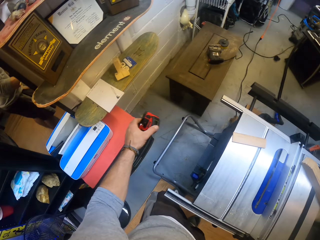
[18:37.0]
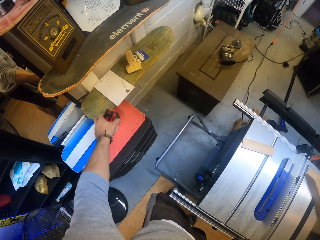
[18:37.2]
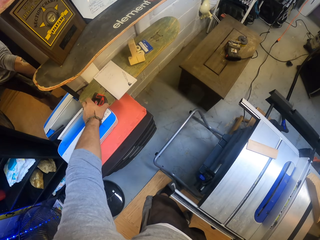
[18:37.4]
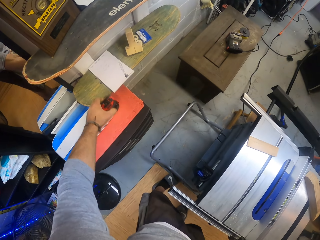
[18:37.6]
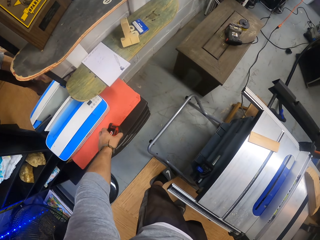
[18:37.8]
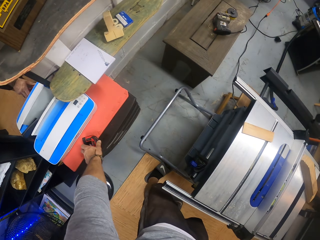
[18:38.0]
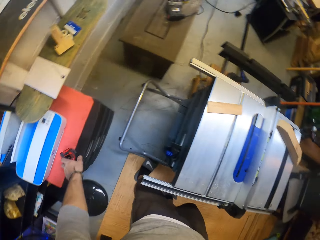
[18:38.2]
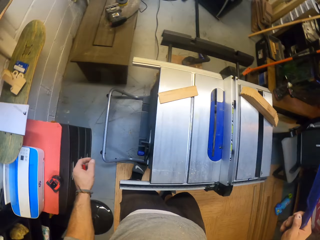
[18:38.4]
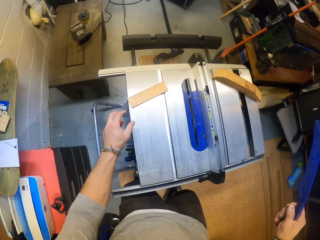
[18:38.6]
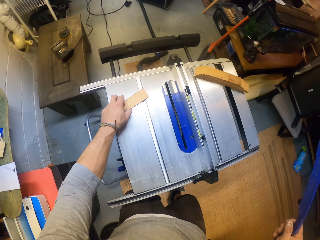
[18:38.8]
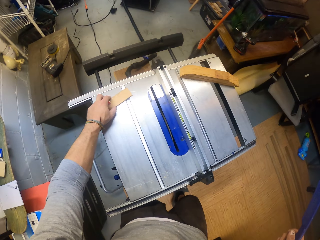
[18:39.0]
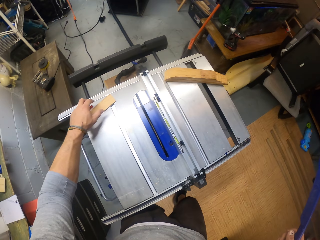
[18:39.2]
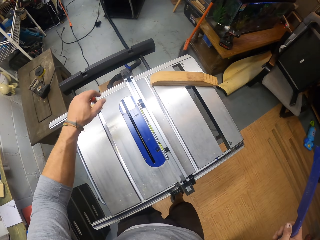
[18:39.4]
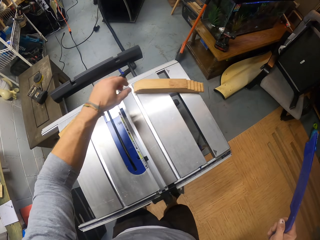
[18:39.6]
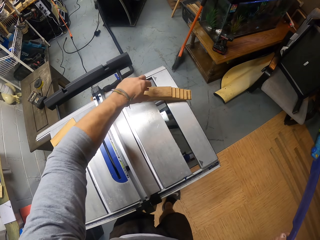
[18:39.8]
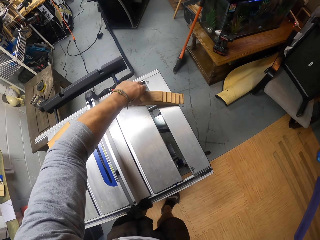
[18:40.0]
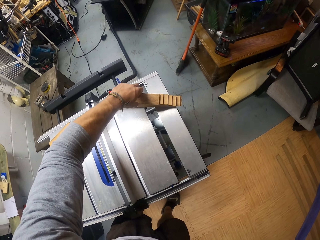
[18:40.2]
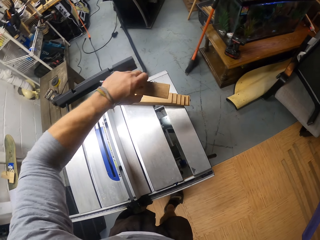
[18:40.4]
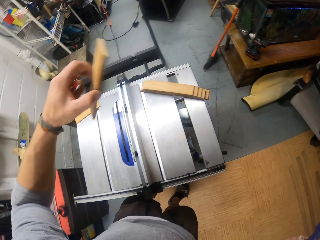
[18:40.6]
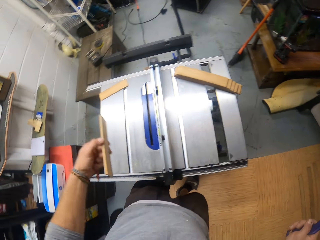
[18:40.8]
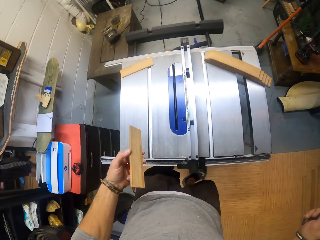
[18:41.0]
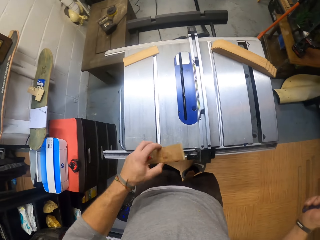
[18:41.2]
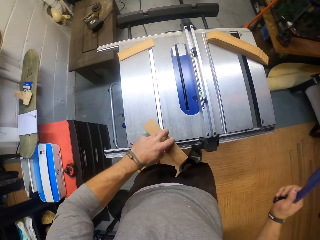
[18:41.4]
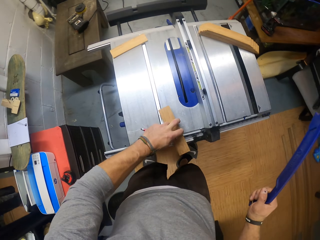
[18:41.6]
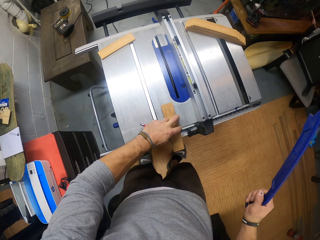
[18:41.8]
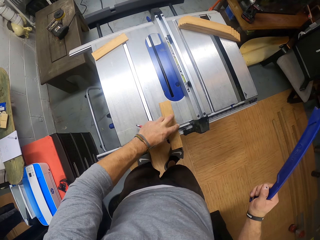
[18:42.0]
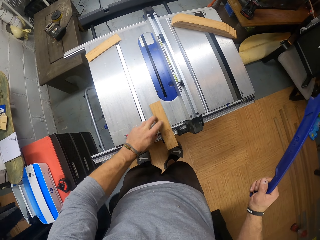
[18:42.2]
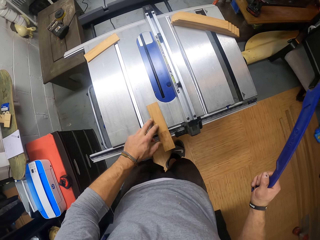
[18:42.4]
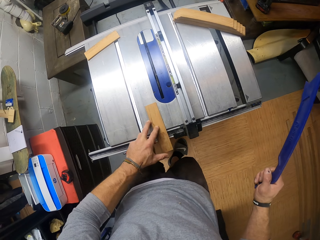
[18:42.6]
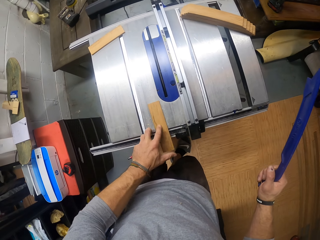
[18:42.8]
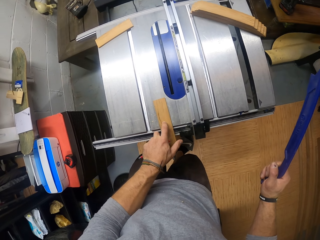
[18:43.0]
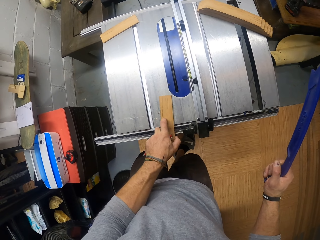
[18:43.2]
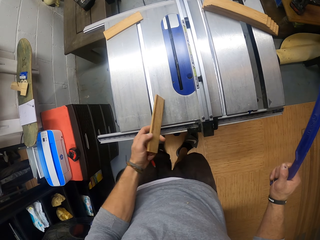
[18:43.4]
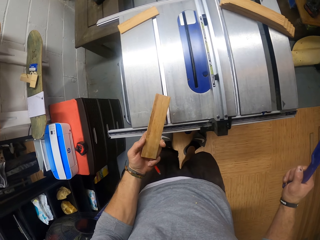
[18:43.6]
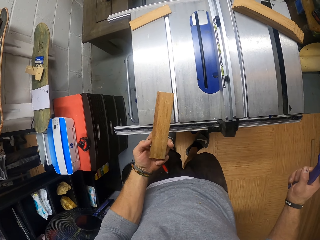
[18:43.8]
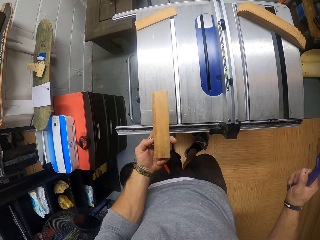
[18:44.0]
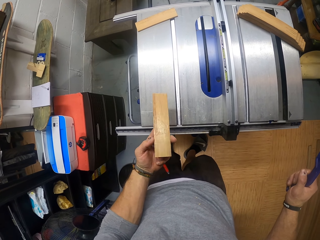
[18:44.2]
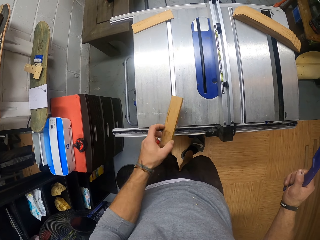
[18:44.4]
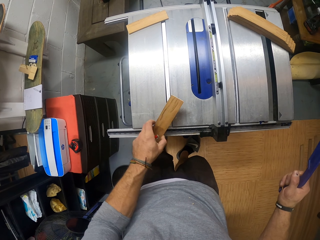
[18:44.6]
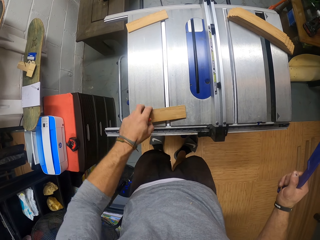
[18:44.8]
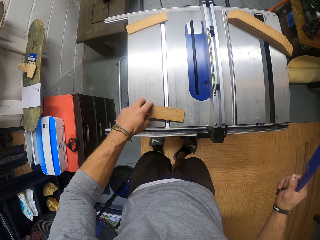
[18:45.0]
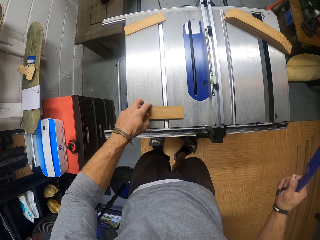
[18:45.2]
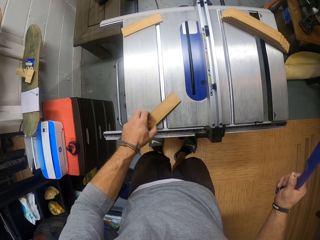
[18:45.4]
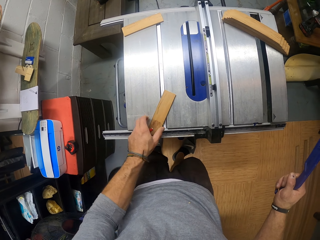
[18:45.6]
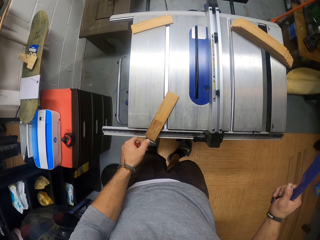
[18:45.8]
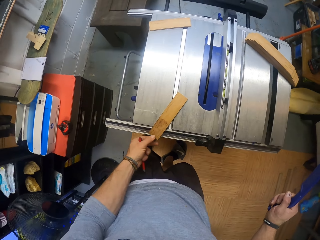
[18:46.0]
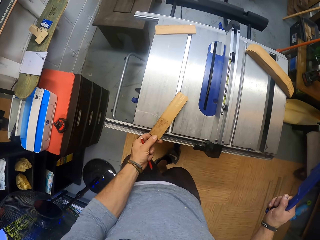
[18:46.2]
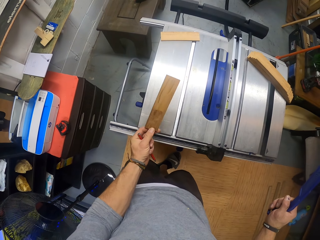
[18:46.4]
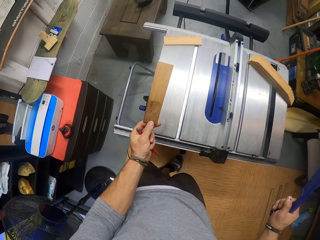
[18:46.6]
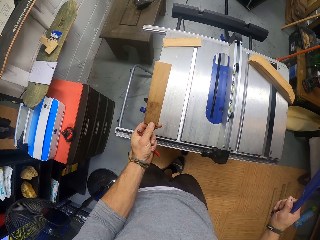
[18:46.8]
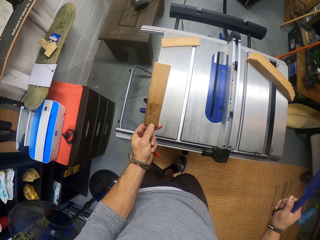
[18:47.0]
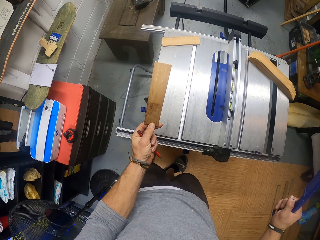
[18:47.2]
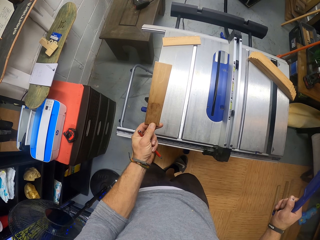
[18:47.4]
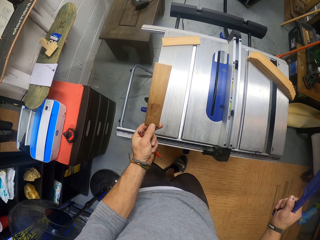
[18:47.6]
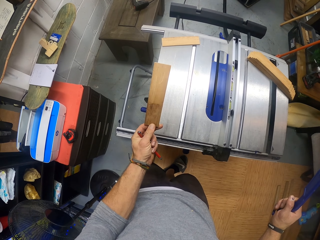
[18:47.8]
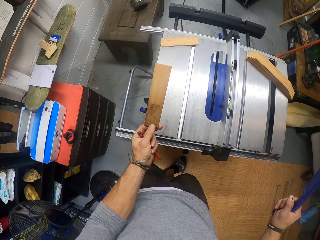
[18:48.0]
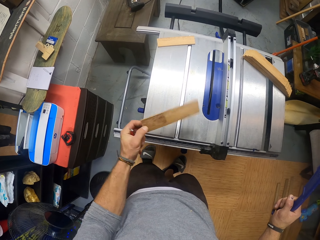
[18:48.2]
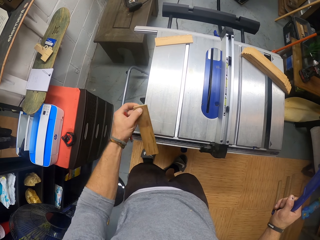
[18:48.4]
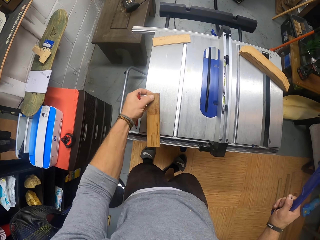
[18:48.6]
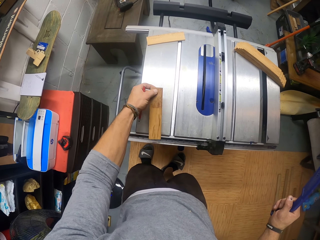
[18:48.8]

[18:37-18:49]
The camera wearer drops the tape measure on a cabinet with his left hand. He slides the piece of wood to the side on the wood planer machine with his left hand. He picks up a piece of wood from the wood planer machine with his left hand. He places the piece of wood on the wood planer machine with his left hand. He picks up the piece of wood from the wood planer machine with his left hand. He checks the wood. He places the piece of wood on the wood planer machine with his left hand. He turns the piece of wood on the wood planer machine with his left hand. He picks up the piece of wood from the wood planer machine with his left hand. He checks the wood.

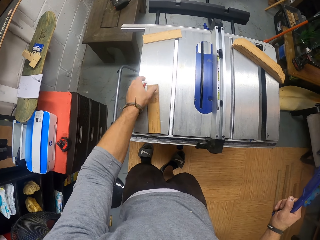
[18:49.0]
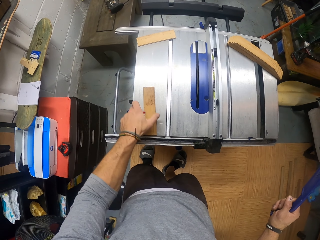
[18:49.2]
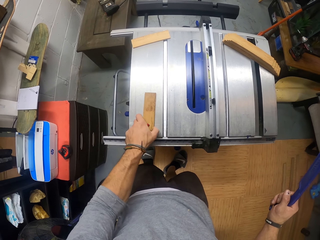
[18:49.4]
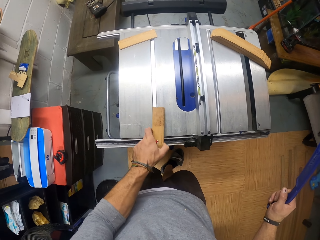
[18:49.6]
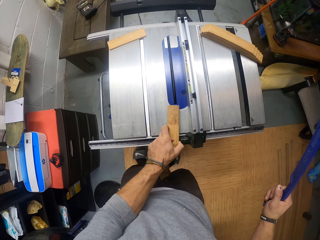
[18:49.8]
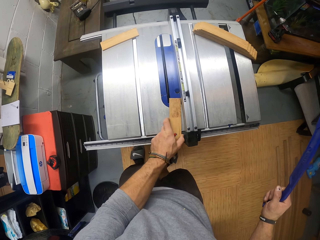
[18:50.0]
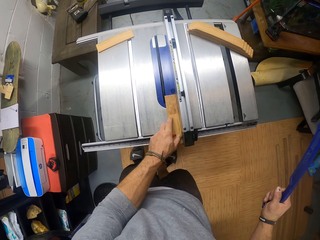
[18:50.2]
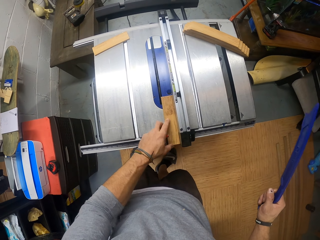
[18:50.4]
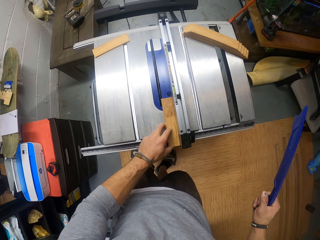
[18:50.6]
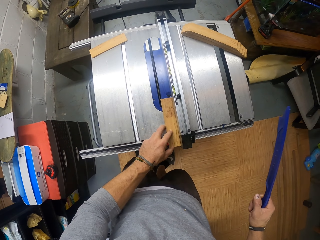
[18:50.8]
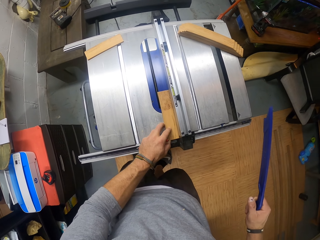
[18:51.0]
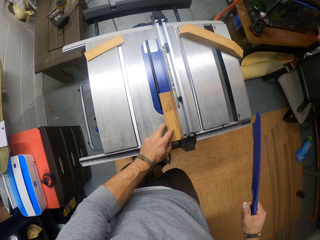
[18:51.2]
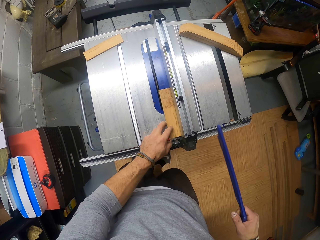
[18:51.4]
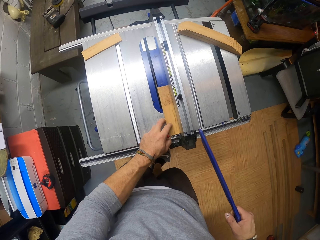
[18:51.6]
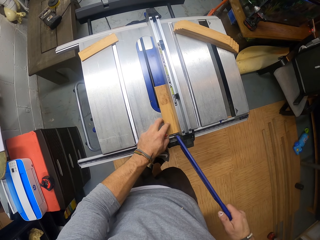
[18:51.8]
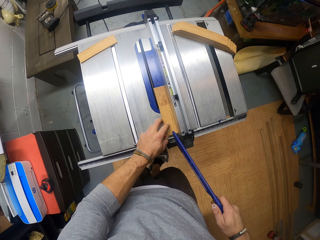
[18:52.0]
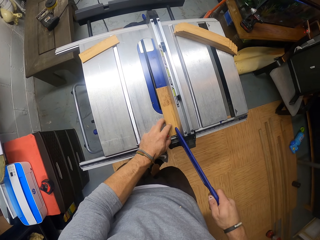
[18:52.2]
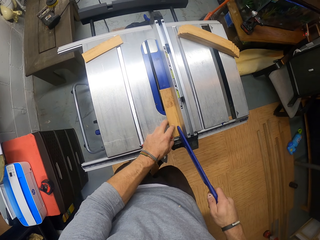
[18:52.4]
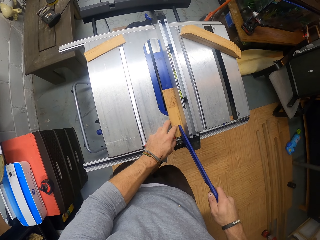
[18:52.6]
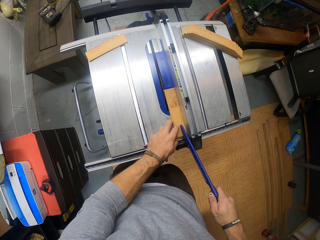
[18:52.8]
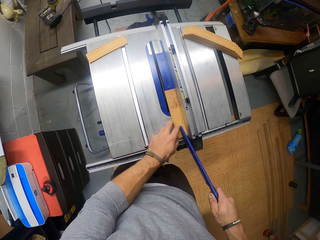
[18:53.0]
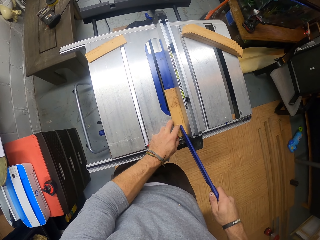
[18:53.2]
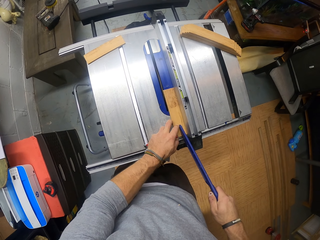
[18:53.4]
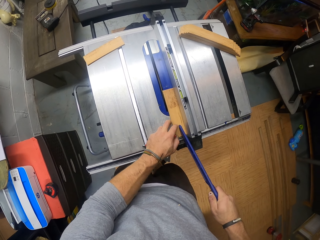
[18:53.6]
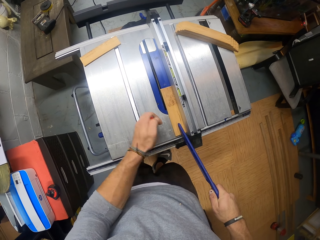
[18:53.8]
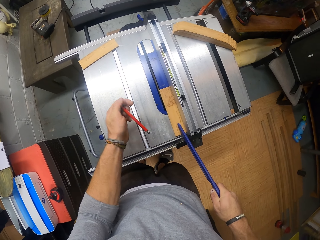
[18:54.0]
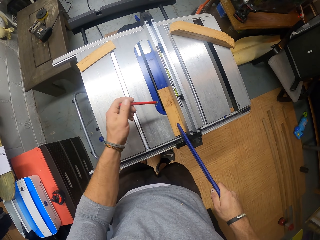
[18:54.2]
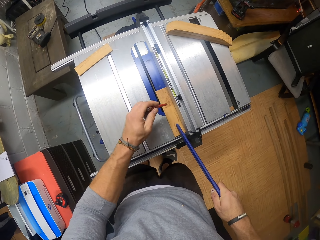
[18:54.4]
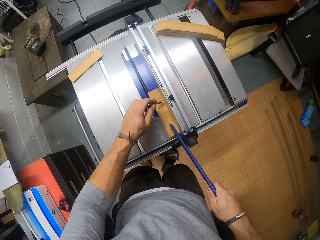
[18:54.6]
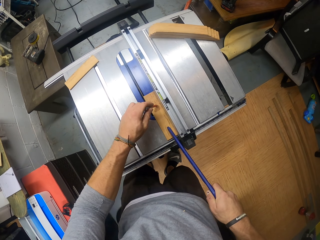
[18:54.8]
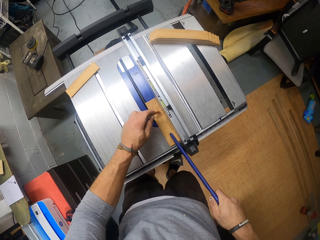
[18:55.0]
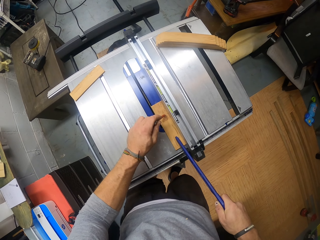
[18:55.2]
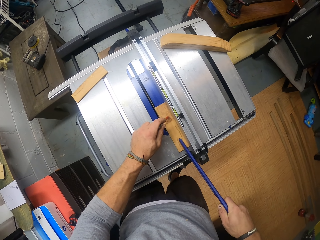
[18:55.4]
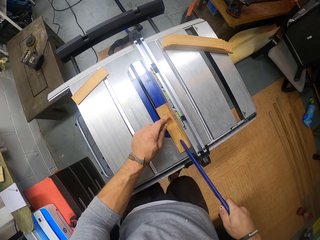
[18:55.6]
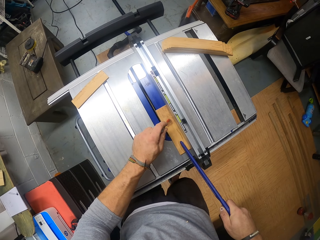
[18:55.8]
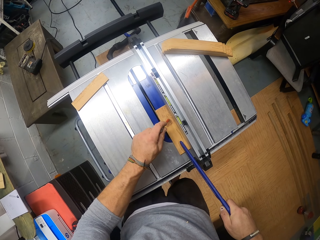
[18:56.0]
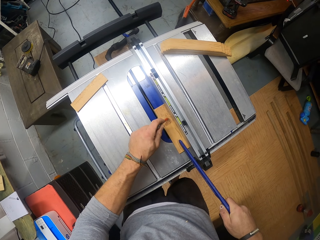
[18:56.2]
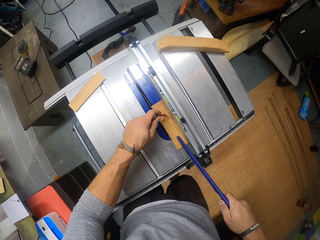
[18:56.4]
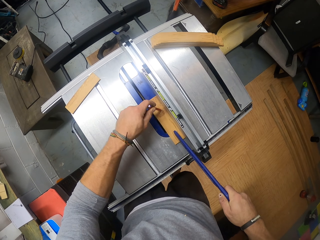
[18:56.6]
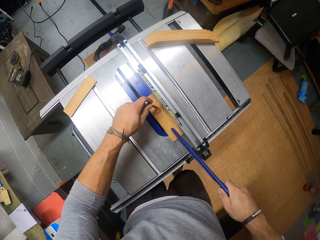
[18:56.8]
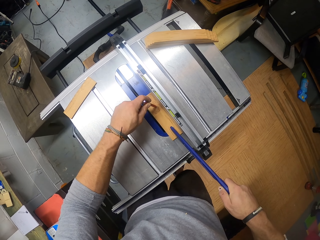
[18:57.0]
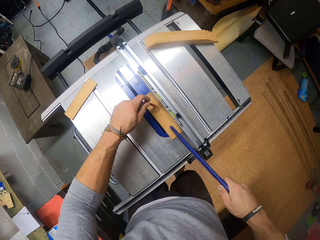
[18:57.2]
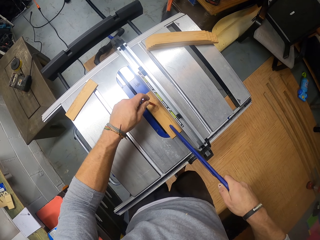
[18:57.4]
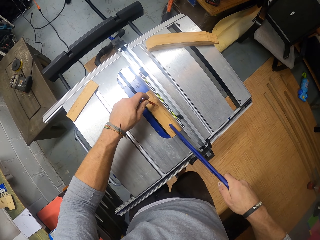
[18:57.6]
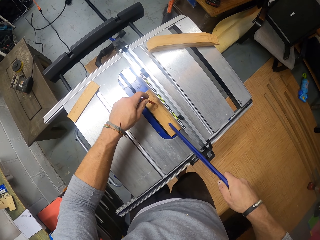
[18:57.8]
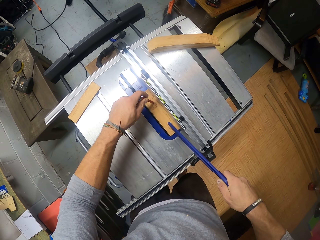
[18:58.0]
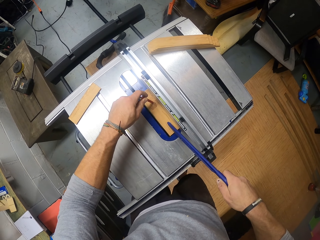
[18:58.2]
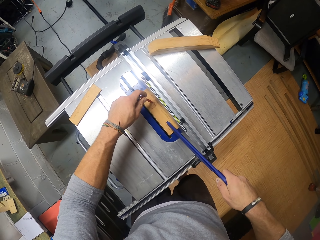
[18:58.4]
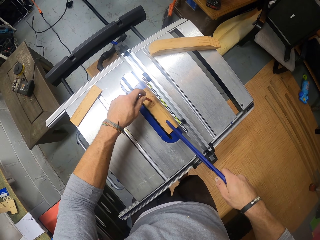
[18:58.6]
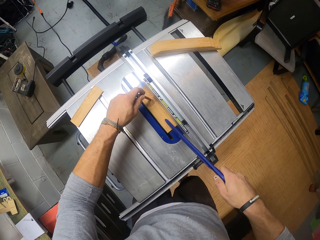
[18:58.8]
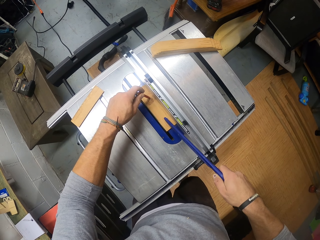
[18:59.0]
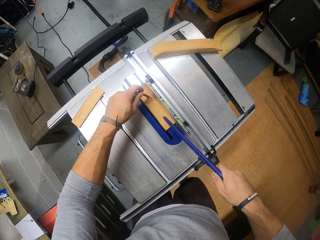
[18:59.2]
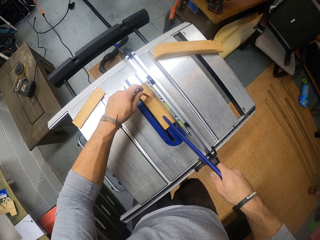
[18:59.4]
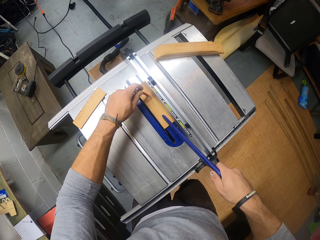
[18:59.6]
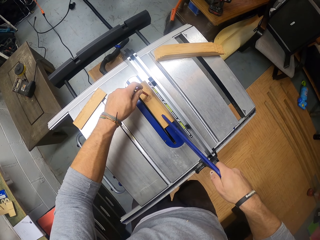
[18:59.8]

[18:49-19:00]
The camera wearer drops the piece of wood on the wood planer machine for a cut with his left hand. He slides the piece of wood on the wood planer machine with his left hand. He places the ruler on the piece of wood with his right hand. He slides the piece of wood on the wood planer machine with the ruler and the pencil in both hands.
